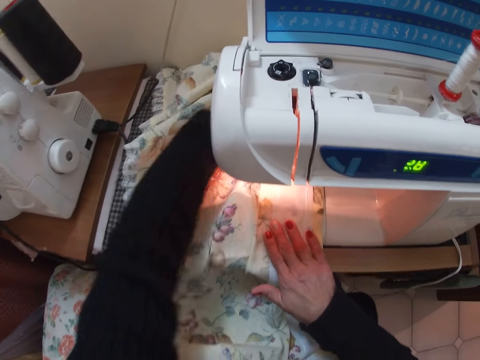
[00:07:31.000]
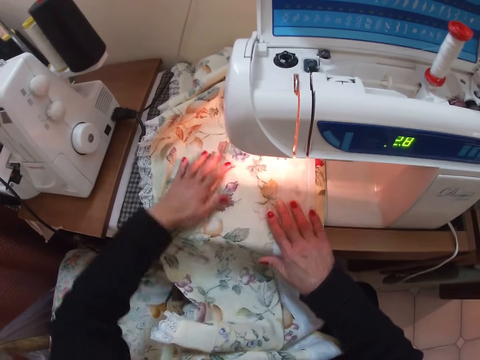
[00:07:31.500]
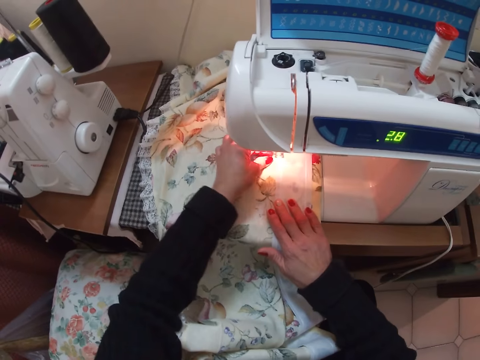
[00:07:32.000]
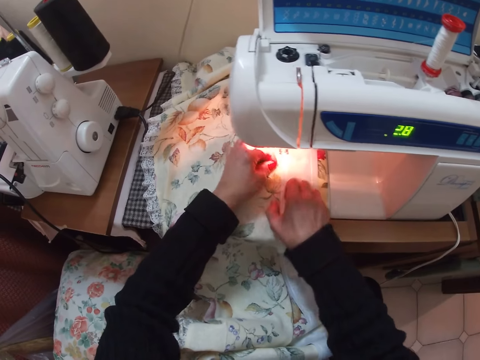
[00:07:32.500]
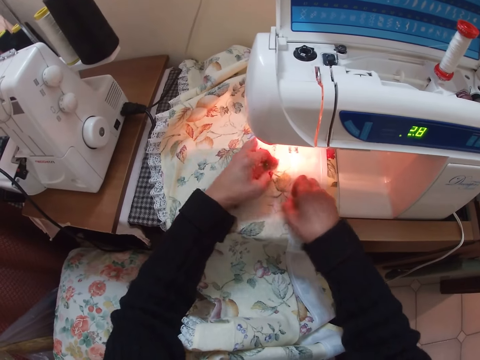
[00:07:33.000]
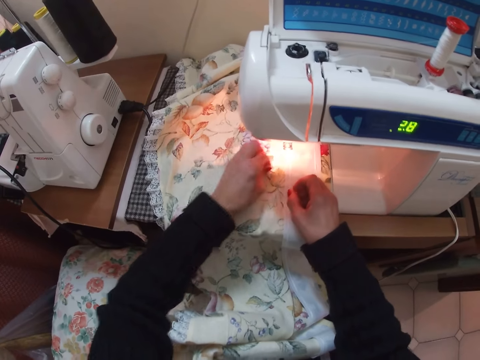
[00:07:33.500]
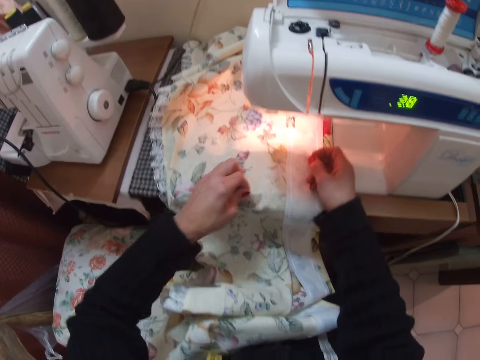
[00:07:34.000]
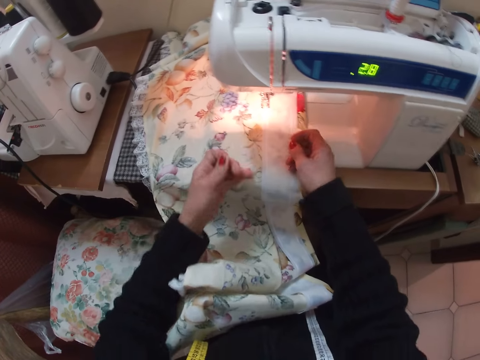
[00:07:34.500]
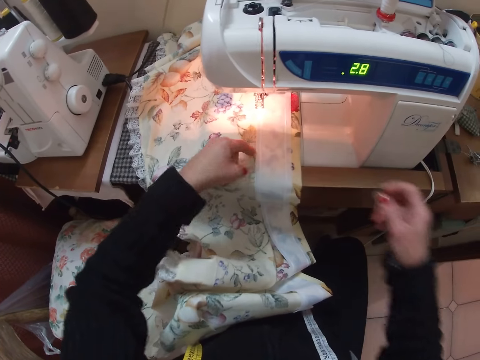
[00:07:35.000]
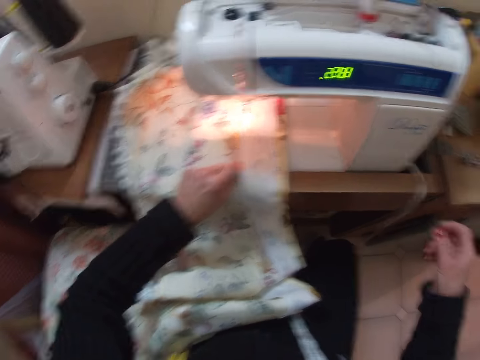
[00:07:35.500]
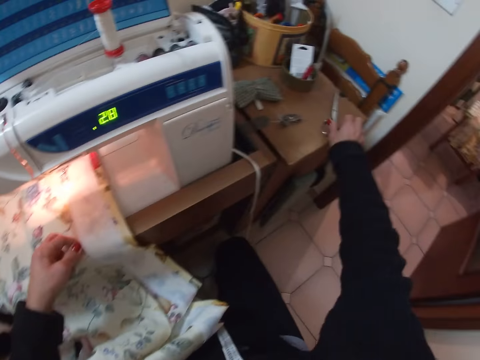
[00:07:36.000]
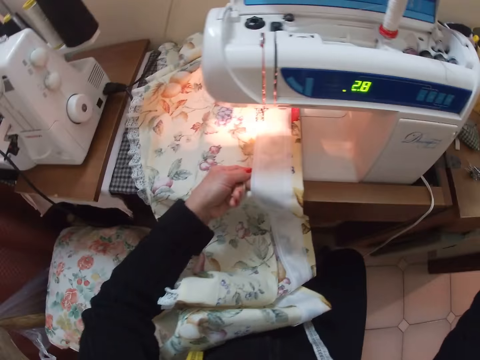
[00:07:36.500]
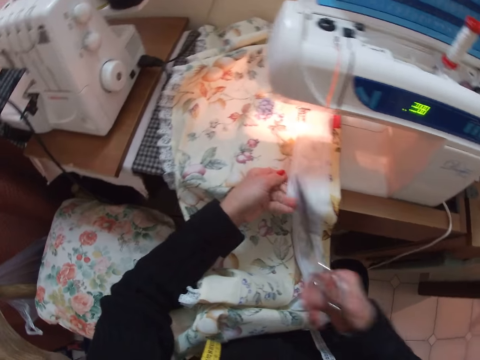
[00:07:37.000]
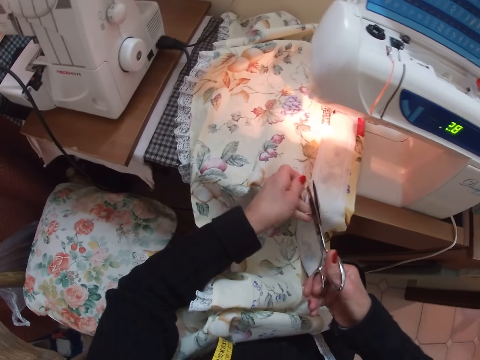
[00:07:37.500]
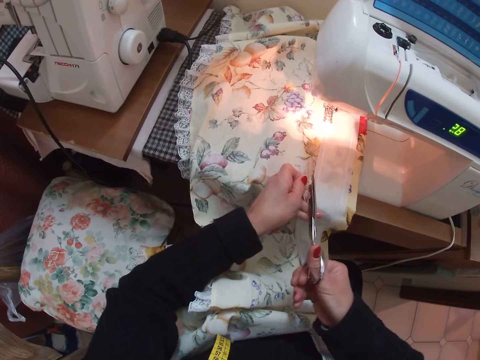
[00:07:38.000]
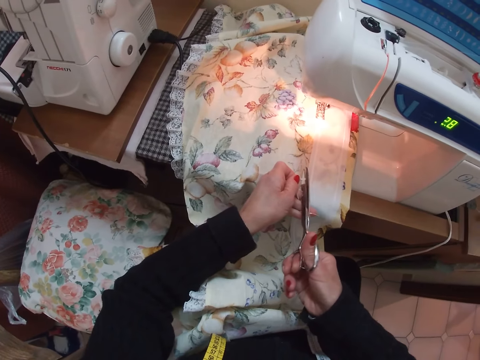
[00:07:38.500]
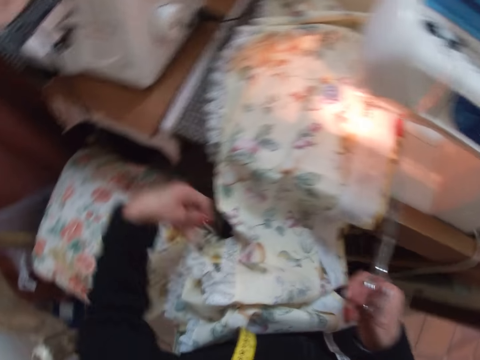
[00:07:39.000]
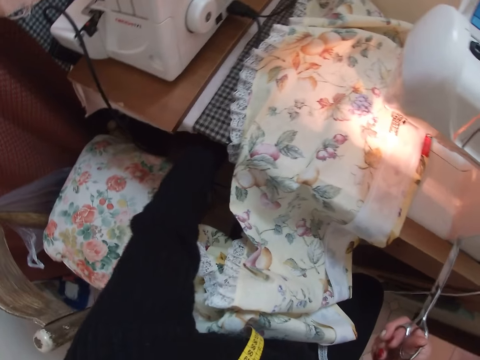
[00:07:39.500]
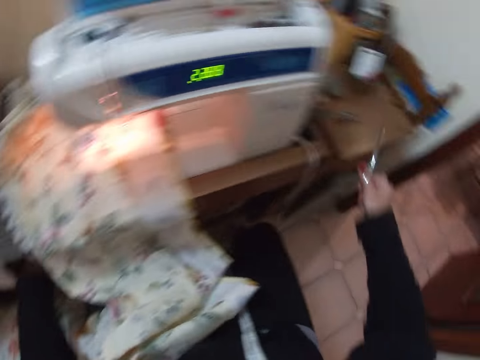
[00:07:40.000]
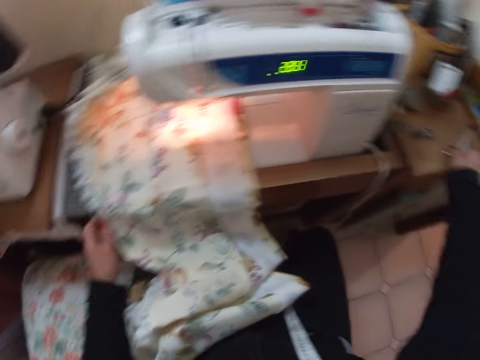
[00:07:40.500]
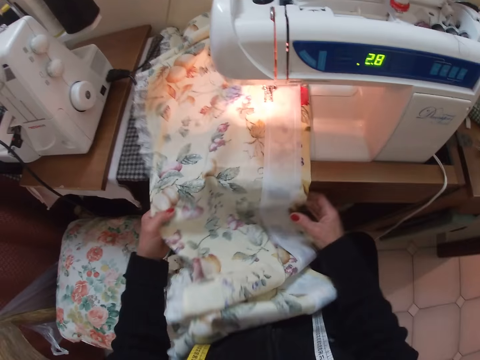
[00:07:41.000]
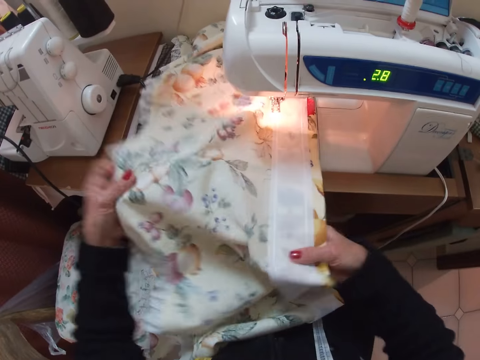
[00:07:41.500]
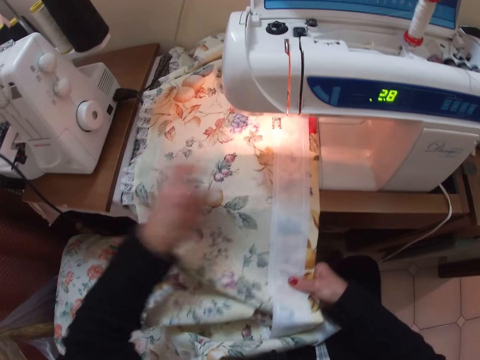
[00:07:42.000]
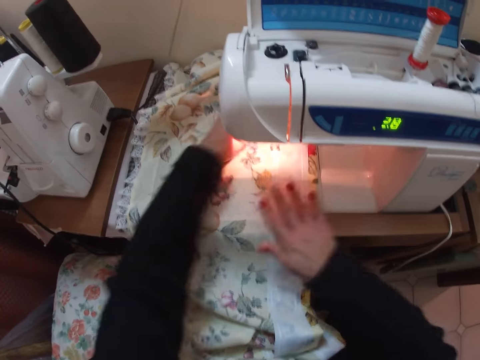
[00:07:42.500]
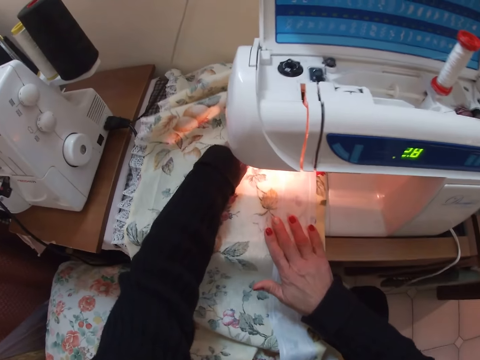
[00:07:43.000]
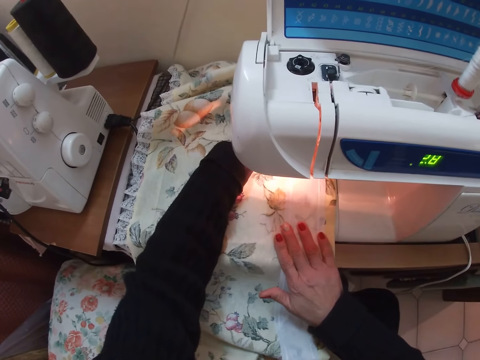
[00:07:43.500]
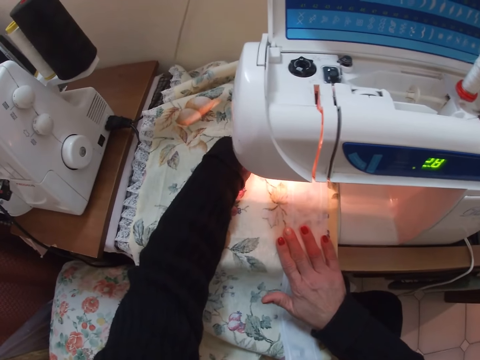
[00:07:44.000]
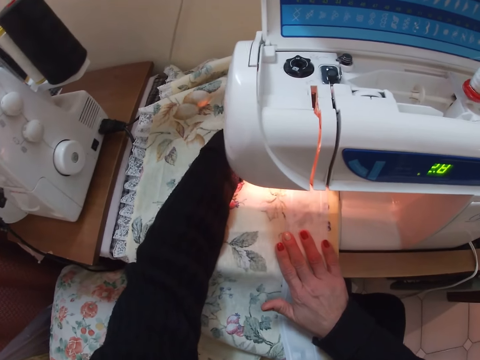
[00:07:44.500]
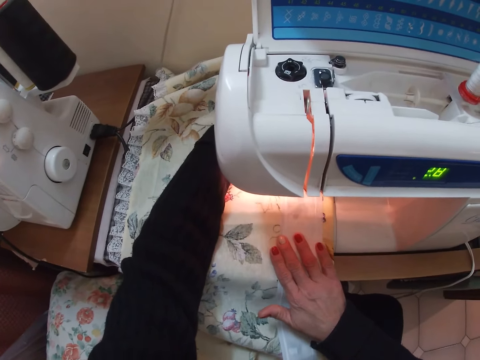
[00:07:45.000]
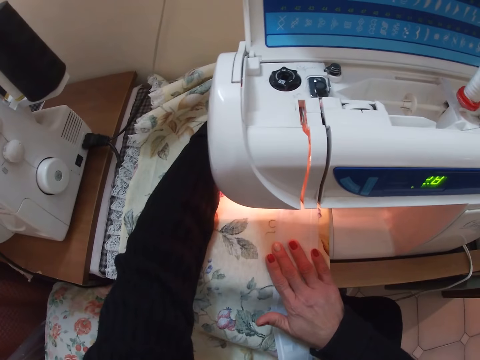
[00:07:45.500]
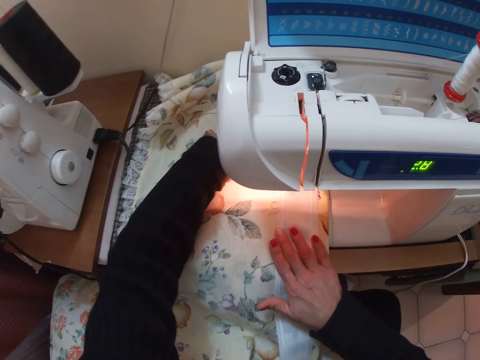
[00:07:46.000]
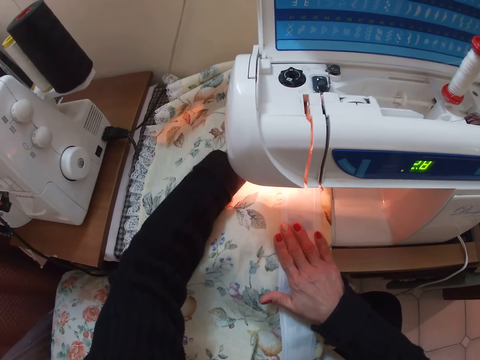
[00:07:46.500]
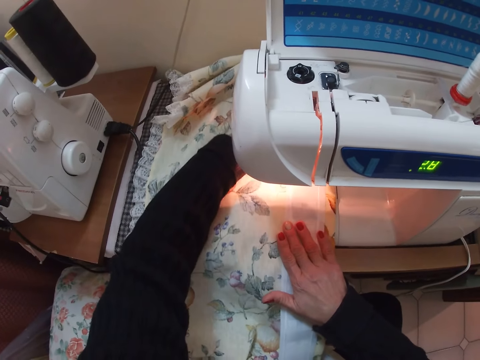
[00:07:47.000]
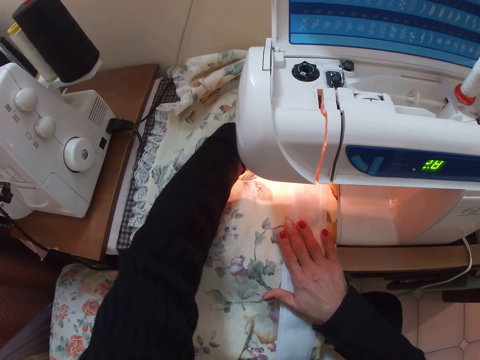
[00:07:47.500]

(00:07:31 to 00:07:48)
The camera wearer straightens the fabric with her left hand. She picks threads from the fabric with both her hands. She pulls threads. She picks up the pair of scissors from the table with her right hand. She cuts the threads from the fabric with the scissors in her right hand. She places her left hand under the table. She places the scissors on the table. She straightens the fabric with both her hands. She sews the fabric and the piece of cloth with the sewing machine.

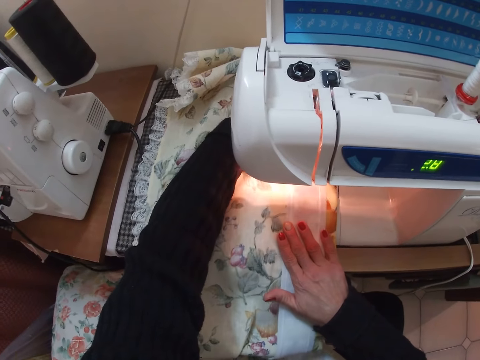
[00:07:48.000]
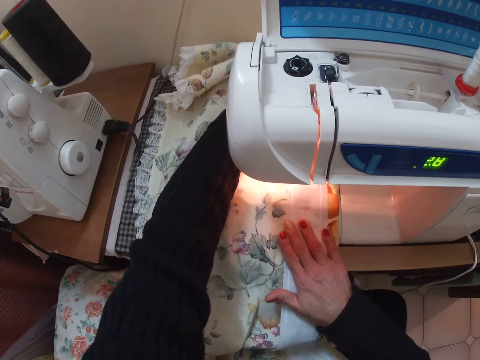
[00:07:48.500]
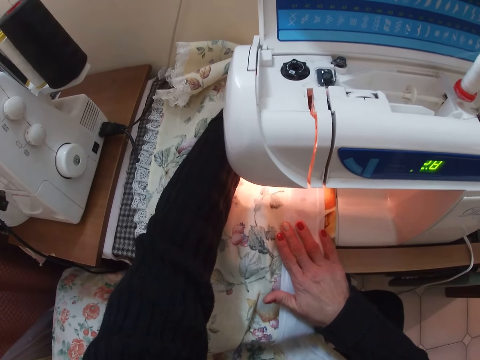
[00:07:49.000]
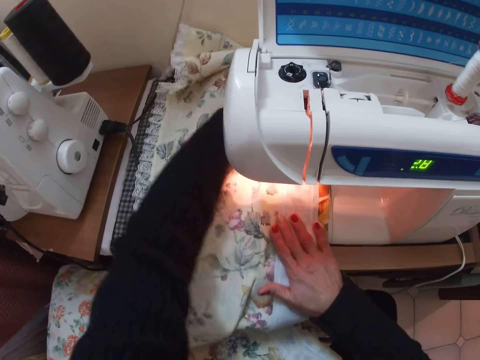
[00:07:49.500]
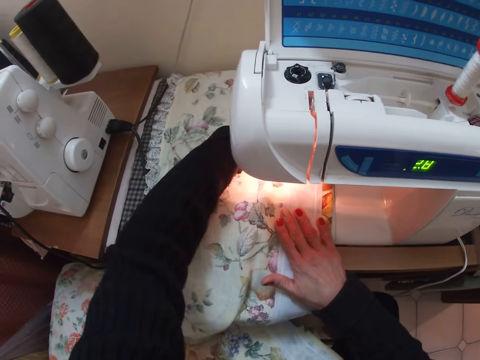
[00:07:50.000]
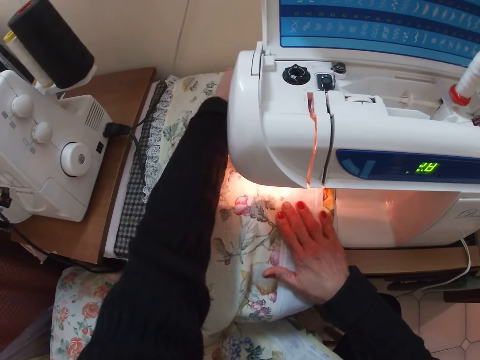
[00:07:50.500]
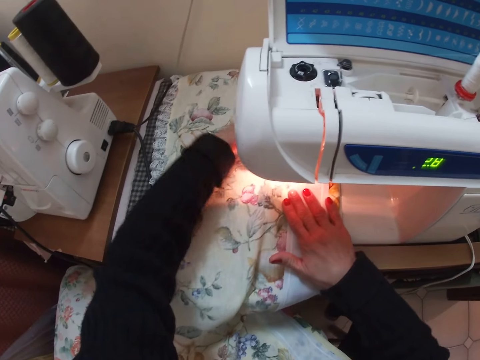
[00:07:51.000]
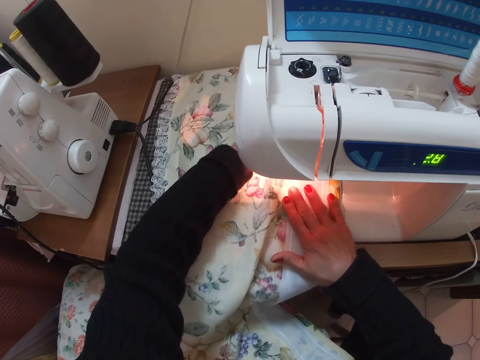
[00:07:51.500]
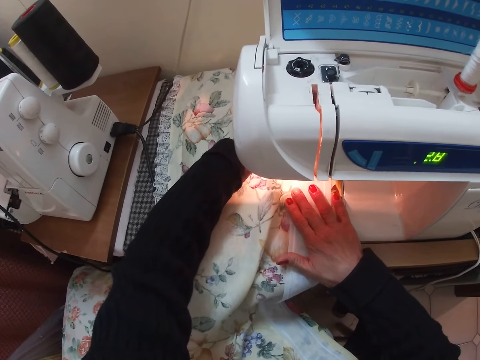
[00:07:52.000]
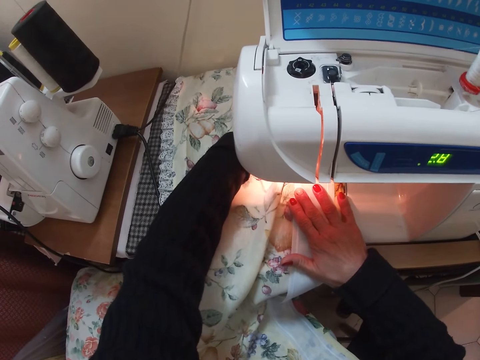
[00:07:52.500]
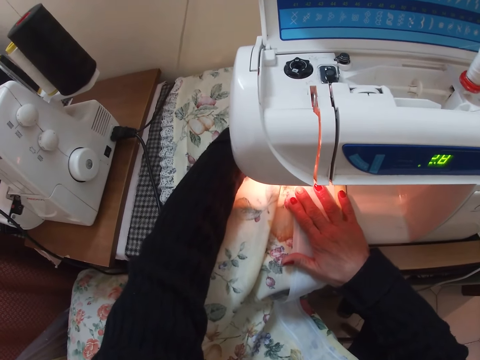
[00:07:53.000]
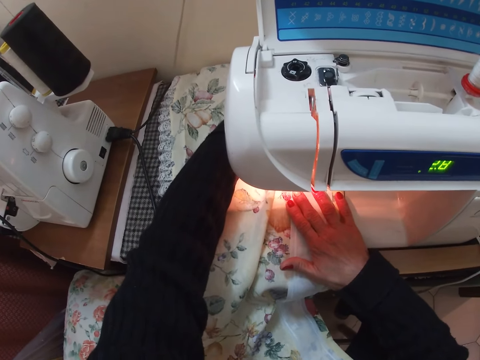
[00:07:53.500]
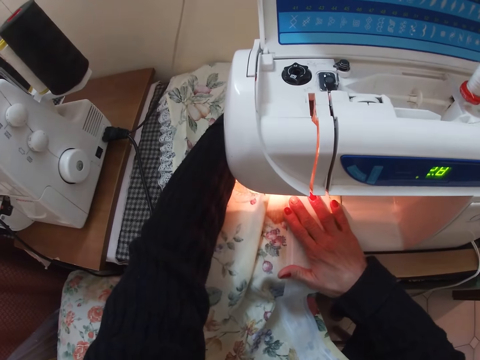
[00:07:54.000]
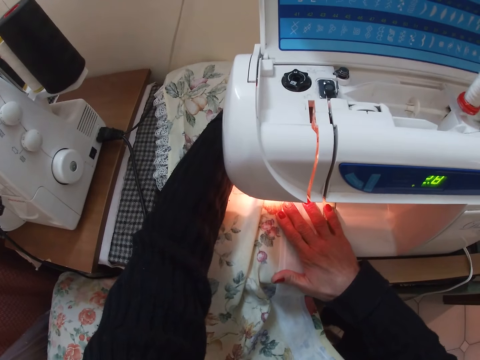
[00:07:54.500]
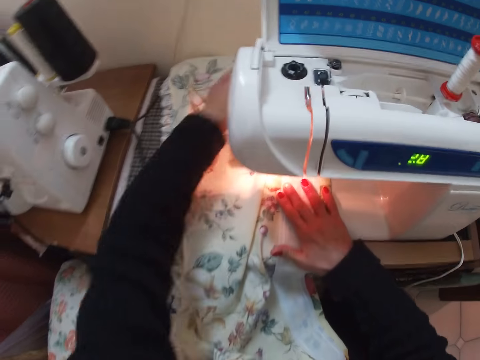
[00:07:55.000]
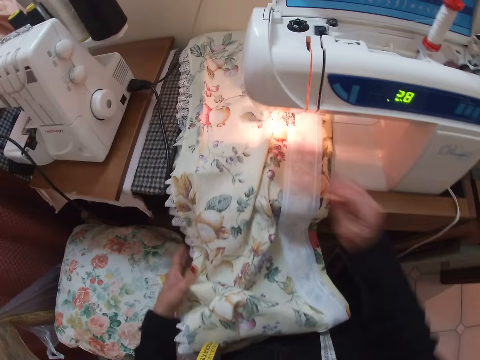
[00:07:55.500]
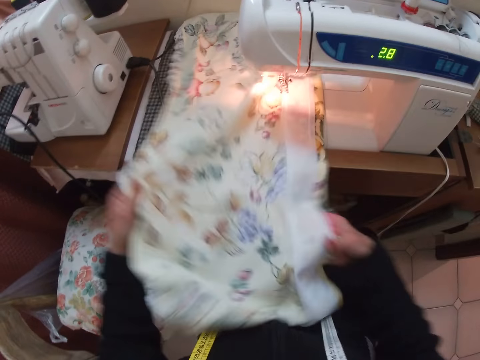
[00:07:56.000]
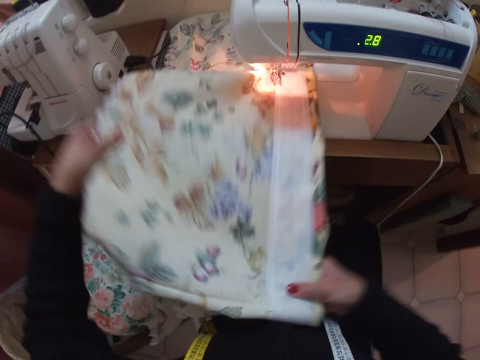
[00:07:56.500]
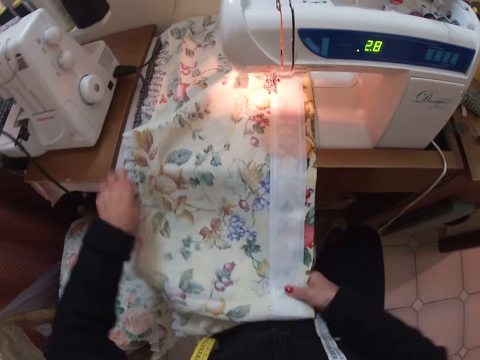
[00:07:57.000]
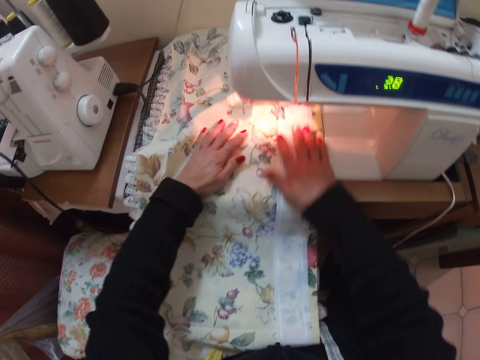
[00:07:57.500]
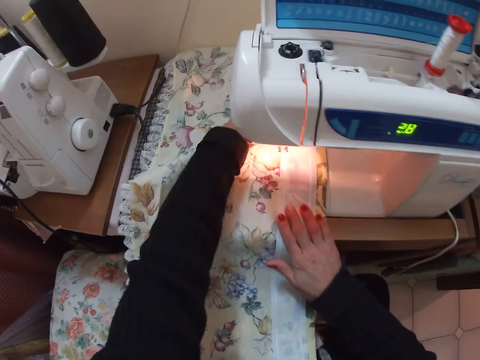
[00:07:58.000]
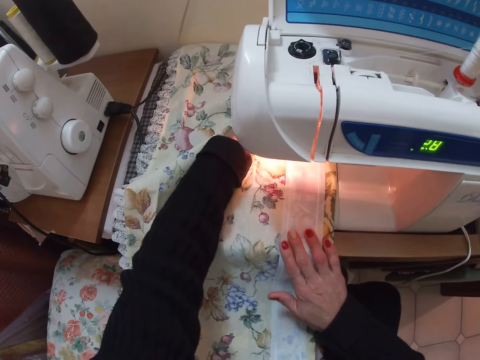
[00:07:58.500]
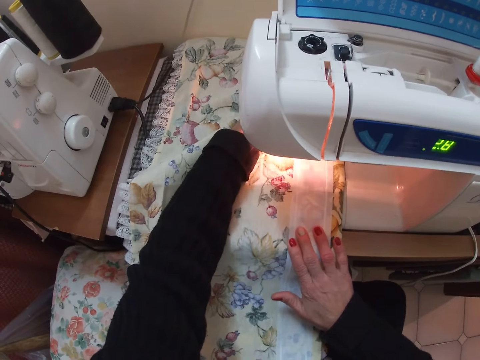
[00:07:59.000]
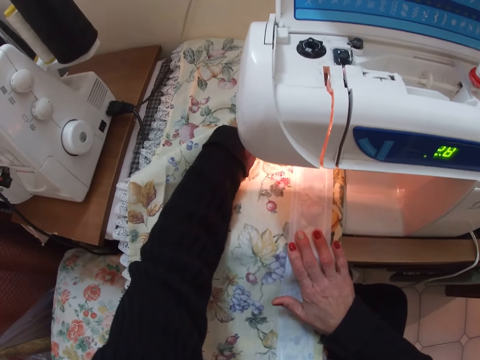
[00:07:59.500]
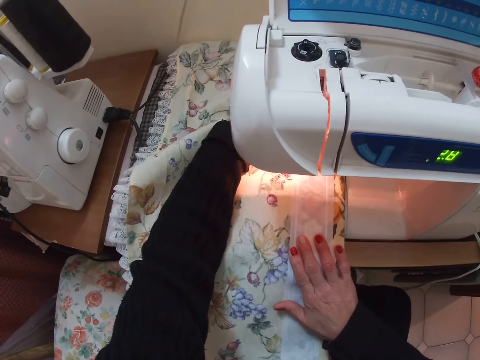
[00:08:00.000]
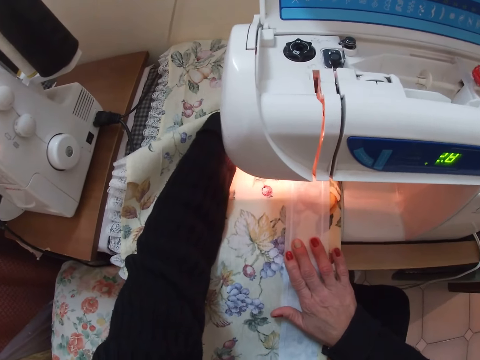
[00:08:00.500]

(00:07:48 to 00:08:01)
The camera wearer straightens the fabric with both her hands. She sews the fabric and the piece of cloth with the sewing machine.
